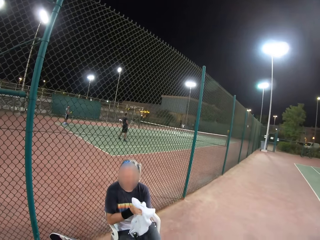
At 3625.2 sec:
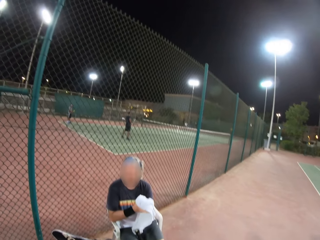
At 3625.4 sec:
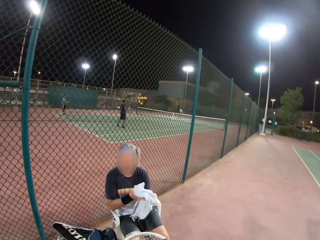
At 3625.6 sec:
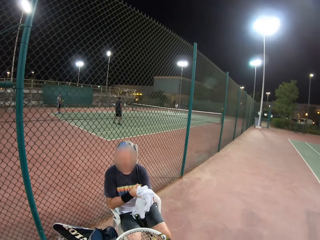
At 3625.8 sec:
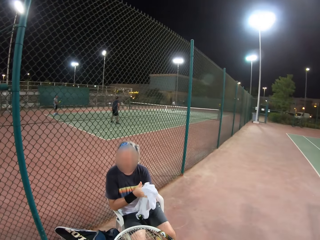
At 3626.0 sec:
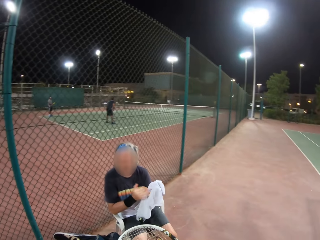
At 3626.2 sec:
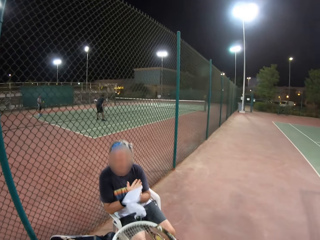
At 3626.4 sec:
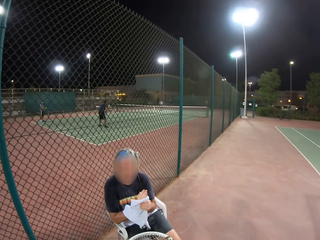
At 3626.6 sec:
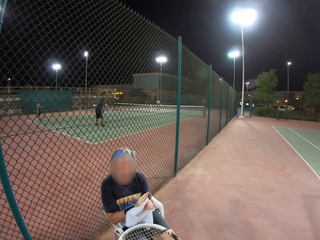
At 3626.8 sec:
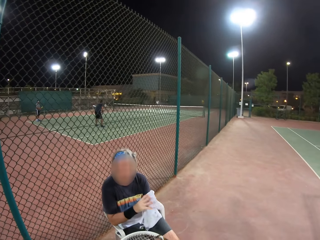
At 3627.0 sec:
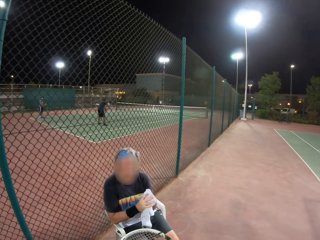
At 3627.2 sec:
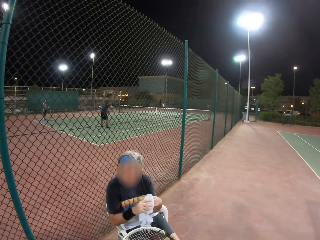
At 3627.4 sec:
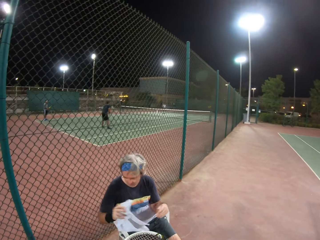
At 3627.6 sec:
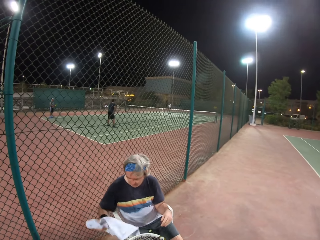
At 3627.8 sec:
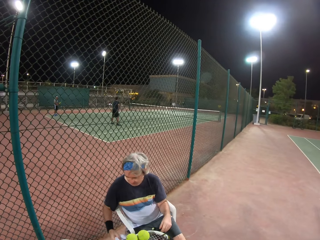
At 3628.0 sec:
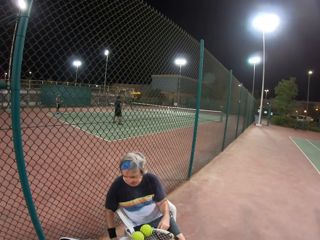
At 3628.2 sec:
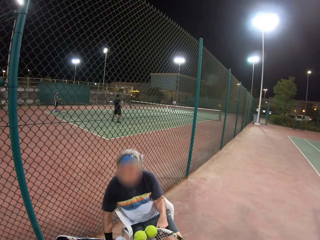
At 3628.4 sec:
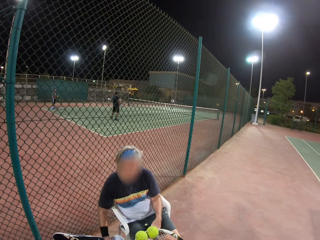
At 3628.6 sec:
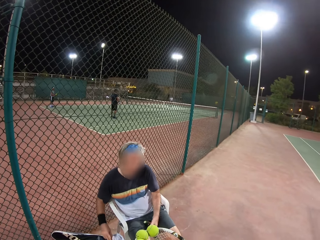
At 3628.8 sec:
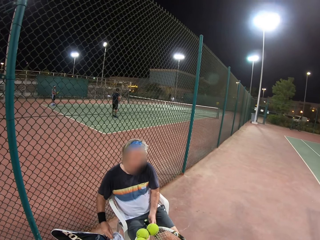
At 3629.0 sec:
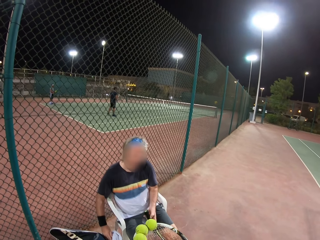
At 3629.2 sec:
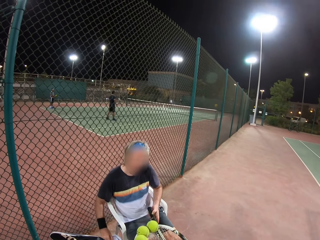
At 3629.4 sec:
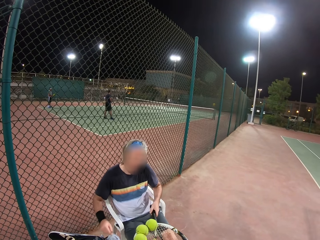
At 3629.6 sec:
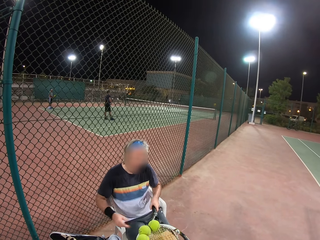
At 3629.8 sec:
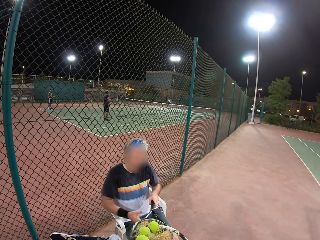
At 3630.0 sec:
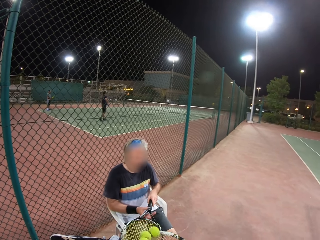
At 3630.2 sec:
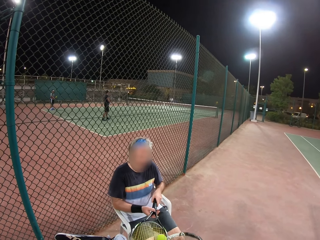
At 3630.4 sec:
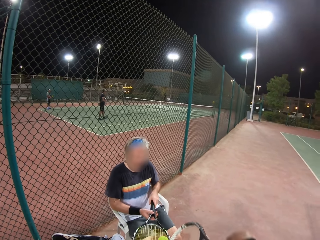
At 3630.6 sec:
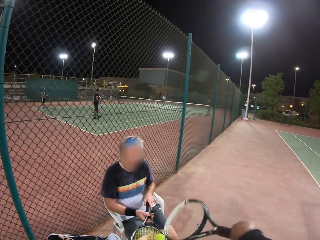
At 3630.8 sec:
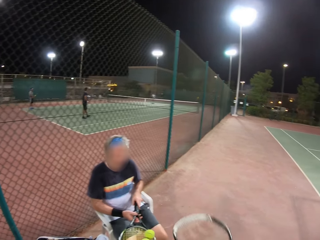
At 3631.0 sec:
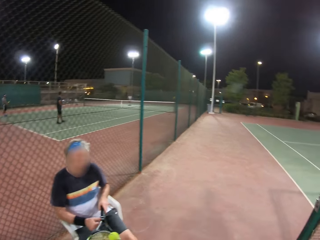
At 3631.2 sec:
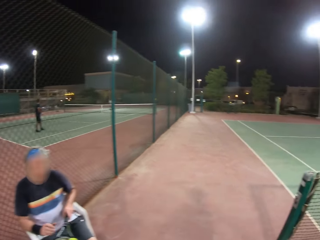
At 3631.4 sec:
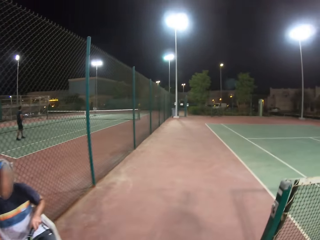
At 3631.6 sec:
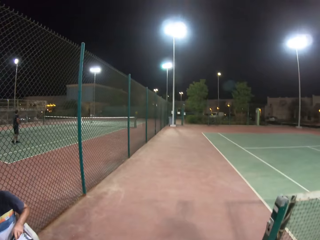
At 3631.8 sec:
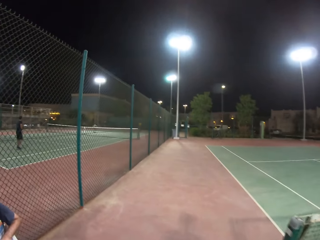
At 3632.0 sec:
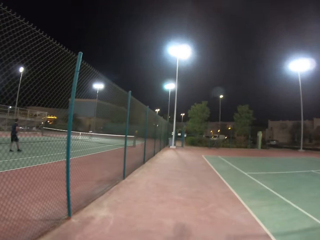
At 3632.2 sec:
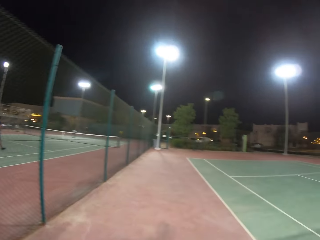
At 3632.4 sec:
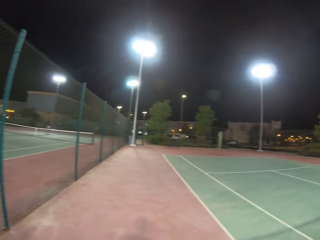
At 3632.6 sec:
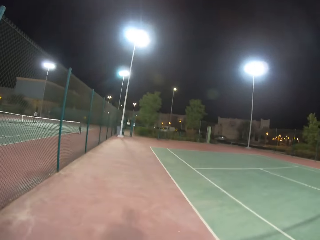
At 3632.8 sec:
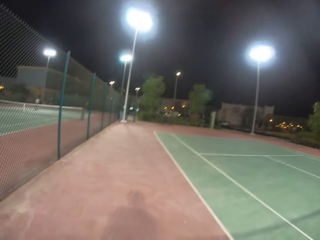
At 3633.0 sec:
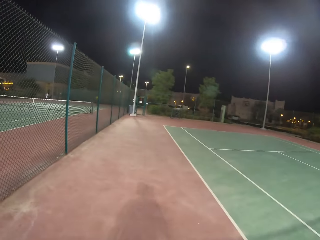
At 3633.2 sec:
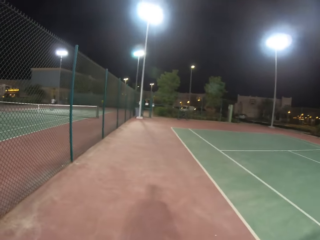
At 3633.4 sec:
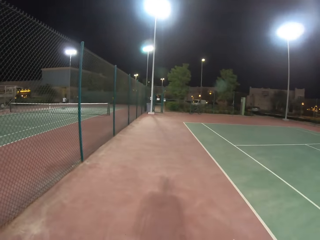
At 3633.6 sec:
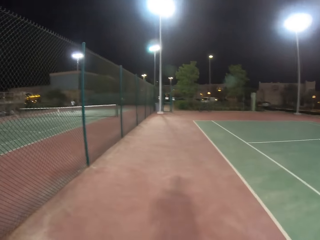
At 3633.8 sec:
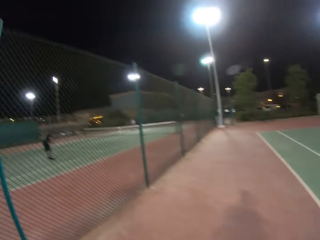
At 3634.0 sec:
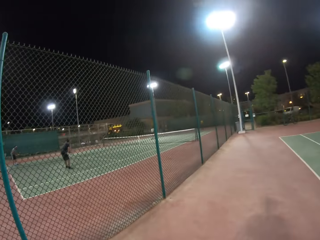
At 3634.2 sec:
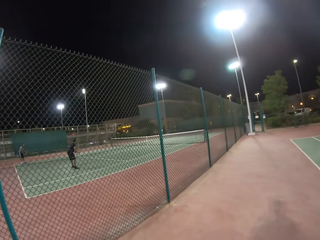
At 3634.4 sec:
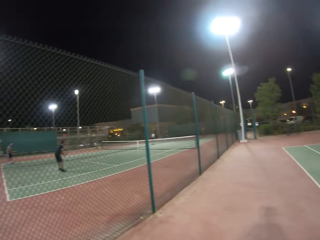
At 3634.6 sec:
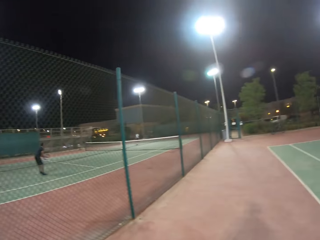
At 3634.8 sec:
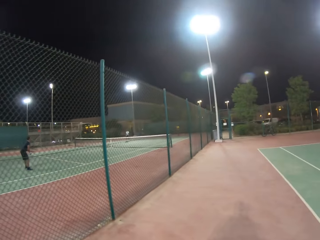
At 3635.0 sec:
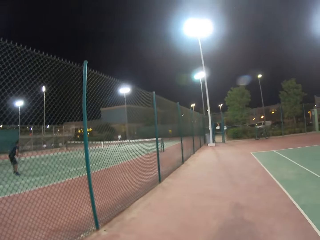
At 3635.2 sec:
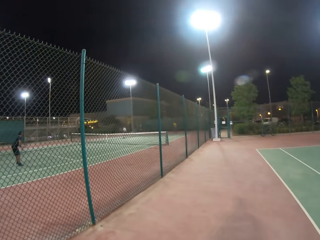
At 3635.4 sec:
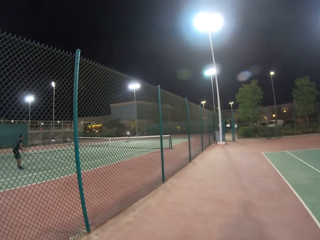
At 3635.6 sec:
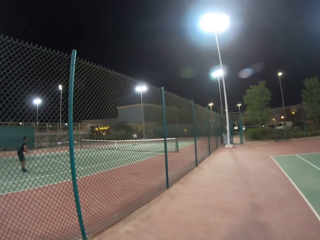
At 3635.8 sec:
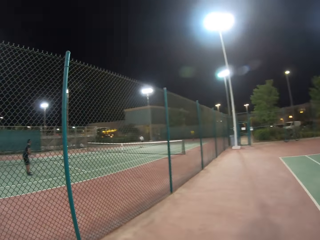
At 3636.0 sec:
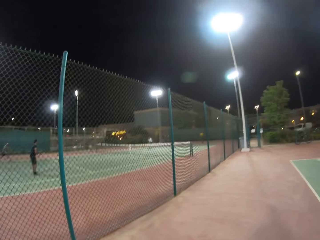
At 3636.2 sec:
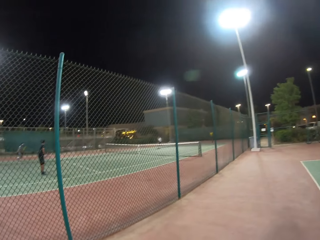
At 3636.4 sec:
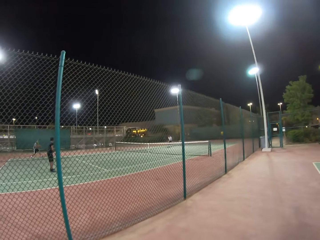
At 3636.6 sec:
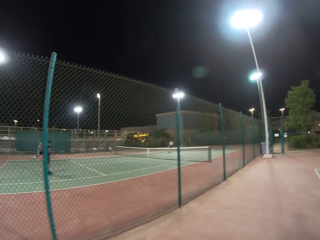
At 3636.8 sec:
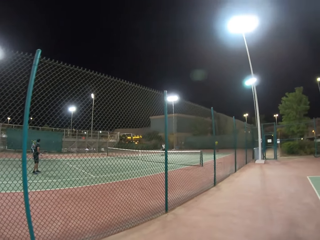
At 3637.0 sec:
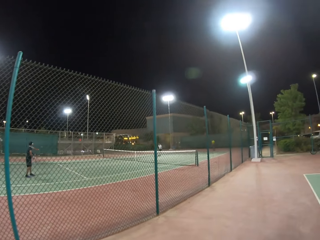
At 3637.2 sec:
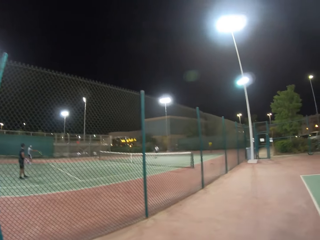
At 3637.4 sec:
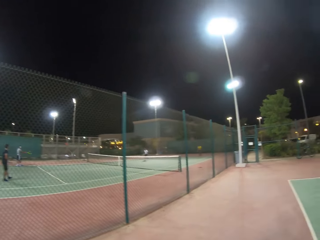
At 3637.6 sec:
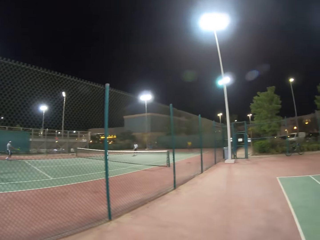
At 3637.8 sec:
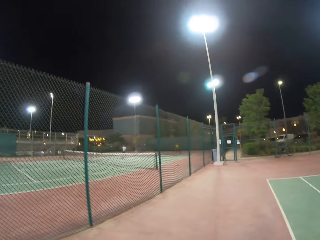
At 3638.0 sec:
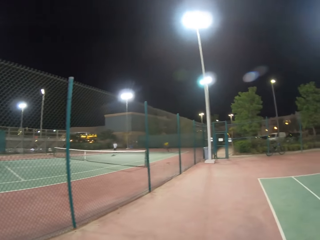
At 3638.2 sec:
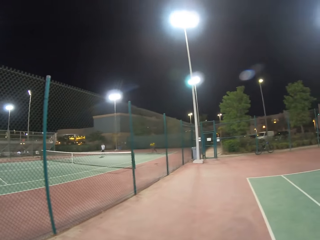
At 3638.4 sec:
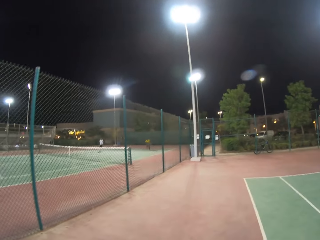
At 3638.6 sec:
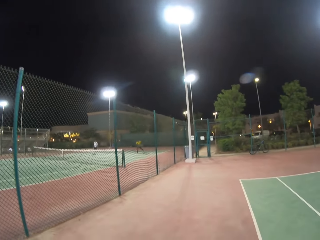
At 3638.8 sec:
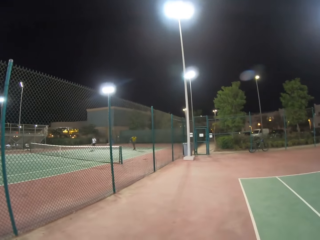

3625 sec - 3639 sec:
The camera wearer puts the towel in the bag. A man holds a tennis racket. The man puts the towel down. The camera wearer holds a tennis racket and walks in the field. They look at the background.

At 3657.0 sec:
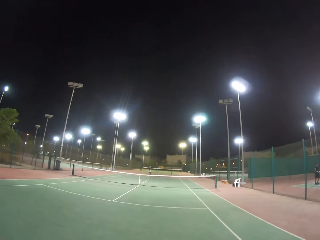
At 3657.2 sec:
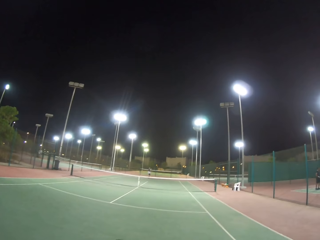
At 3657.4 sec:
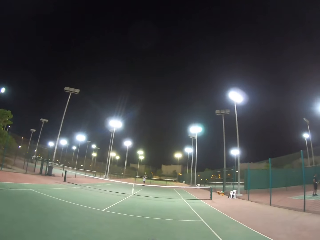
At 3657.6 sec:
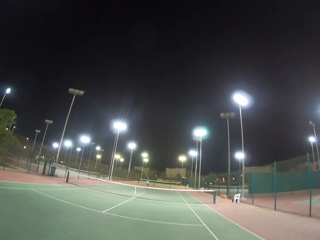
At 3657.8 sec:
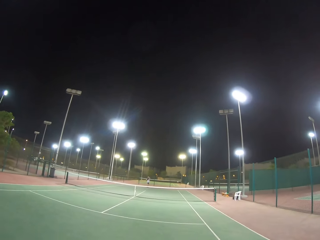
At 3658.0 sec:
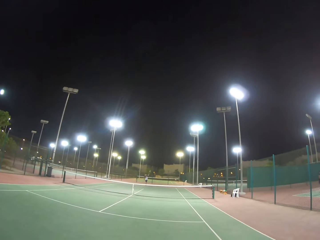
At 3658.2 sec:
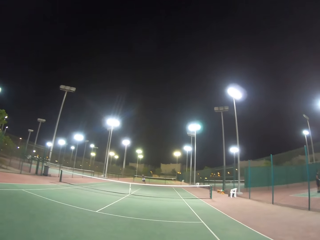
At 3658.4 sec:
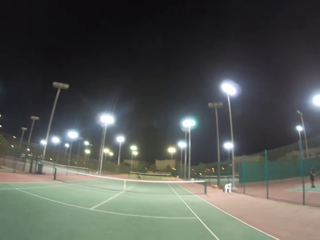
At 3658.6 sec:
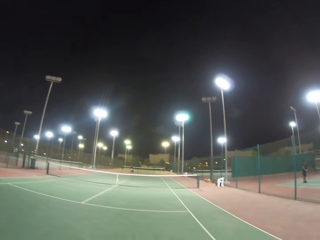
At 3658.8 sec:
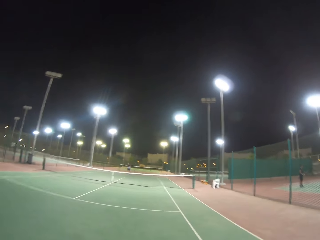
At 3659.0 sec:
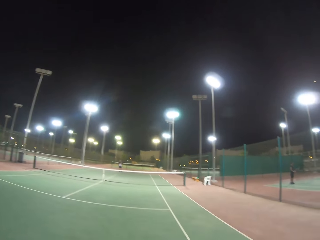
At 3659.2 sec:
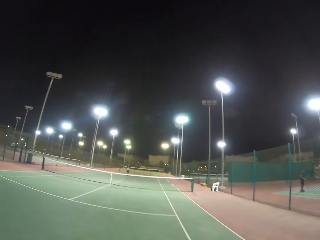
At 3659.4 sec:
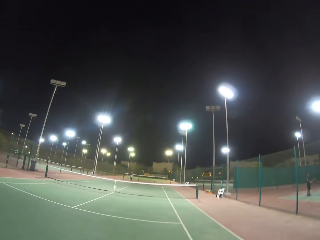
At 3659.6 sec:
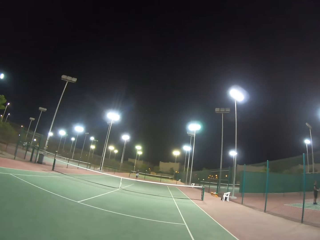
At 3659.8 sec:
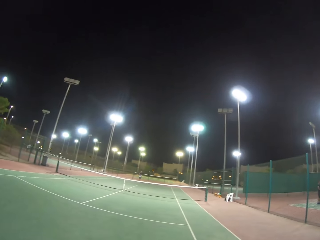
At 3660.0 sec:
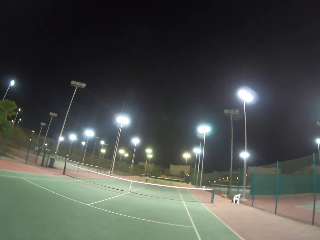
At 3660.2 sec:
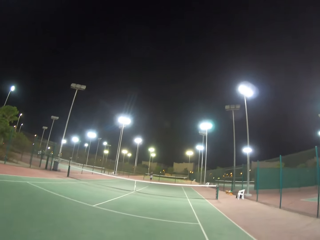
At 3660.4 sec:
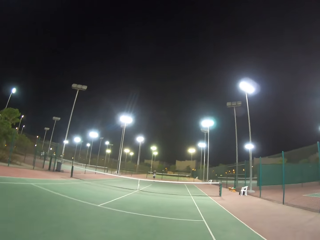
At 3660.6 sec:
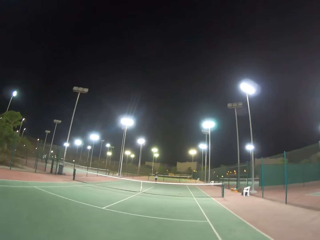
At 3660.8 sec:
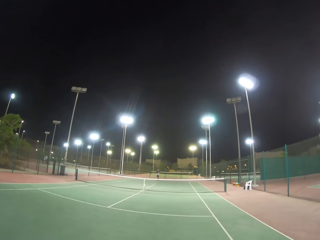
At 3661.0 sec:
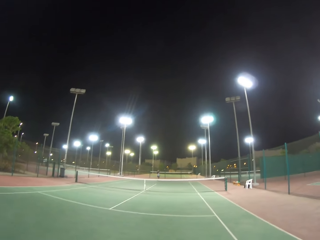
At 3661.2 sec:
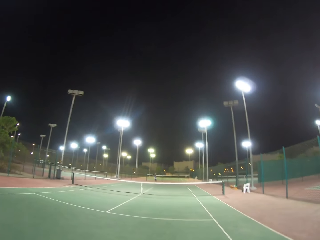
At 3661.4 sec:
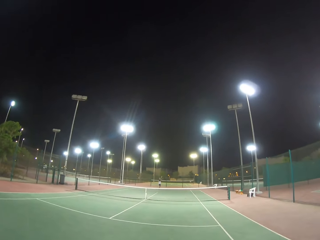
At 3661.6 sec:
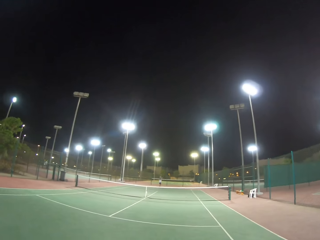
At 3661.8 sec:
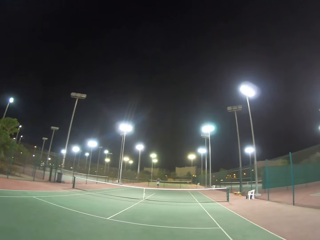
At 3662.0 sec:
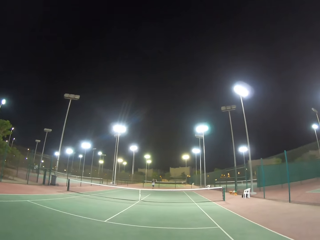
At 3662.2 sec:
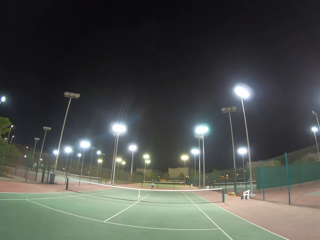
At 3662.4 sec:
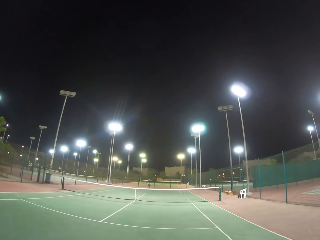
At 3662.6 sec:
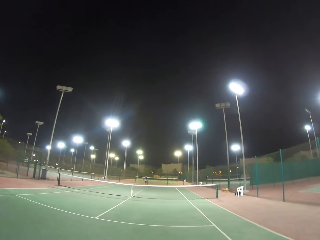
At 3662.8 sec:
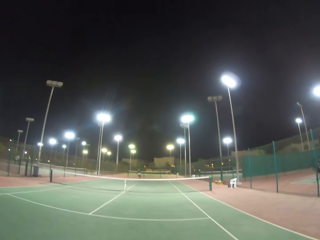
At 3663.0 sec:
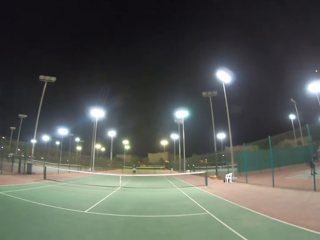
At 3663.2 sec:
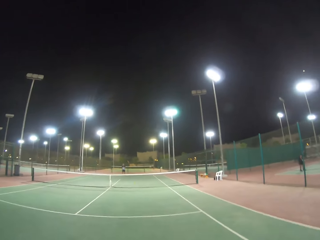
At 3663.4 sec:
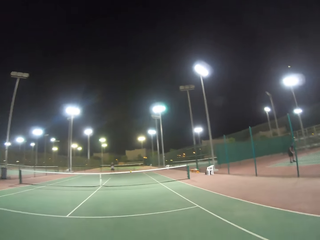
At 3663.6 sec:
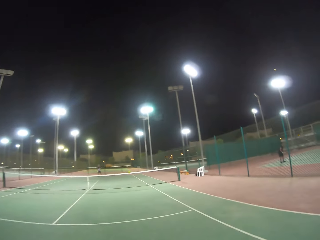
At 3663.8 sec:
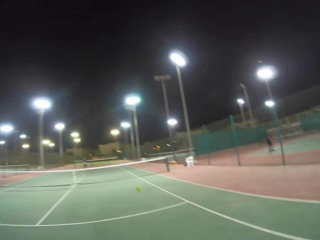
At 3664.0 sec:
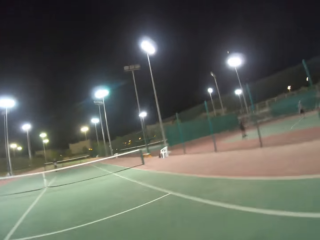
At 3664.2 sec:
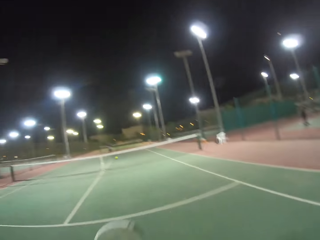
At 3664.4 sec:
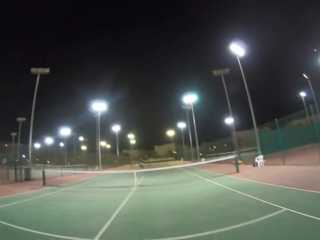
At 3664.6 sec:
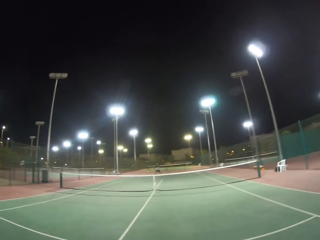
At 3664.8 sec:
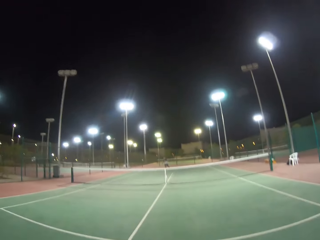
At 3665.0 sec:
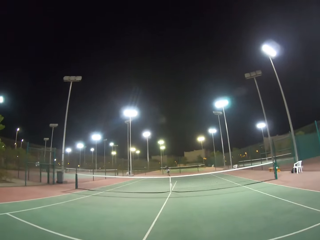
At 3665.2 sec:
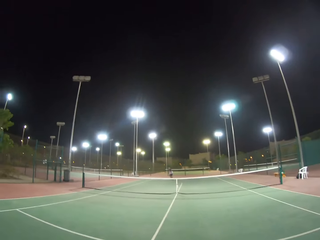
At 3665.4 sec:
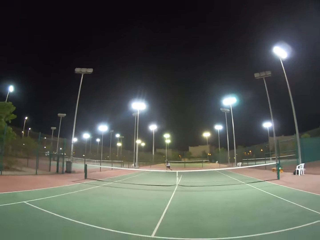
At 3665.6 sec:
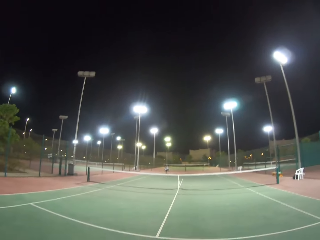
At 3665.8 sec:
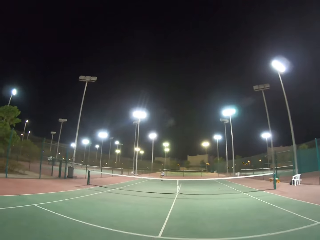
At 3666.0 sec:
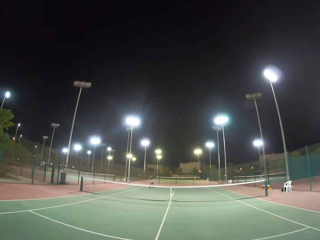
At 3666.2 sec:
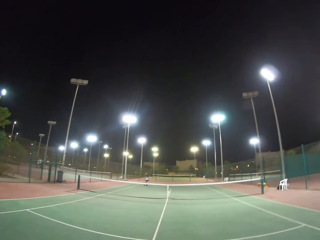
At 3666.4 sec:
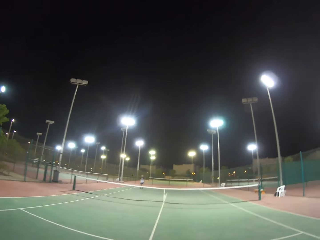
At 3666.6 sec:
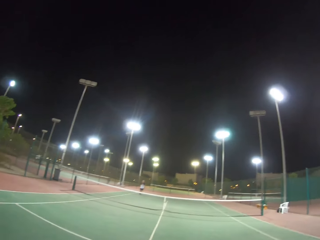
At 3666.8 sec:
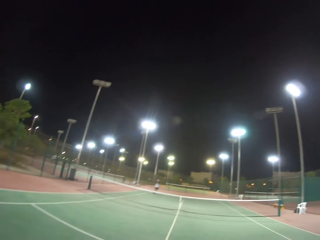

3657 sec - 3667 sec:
A person plays a tennis ball.
